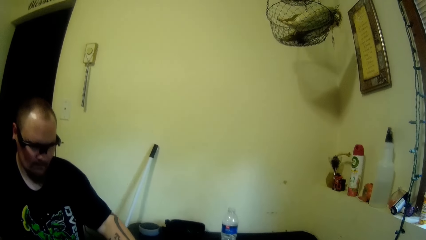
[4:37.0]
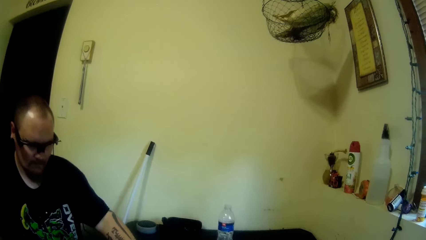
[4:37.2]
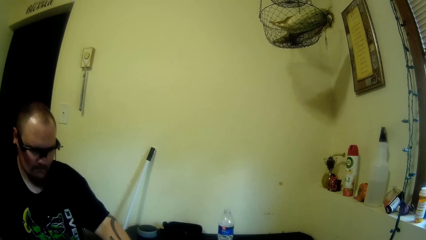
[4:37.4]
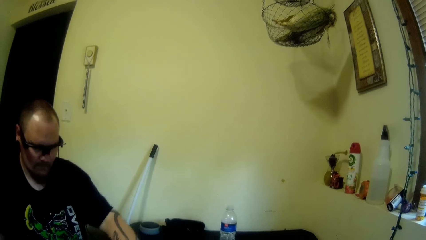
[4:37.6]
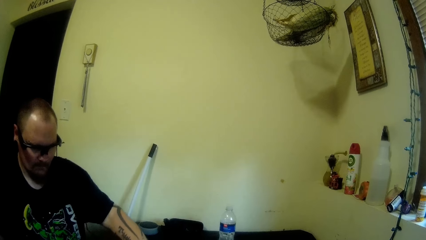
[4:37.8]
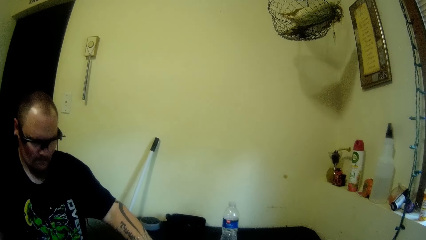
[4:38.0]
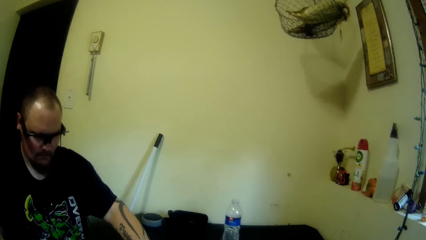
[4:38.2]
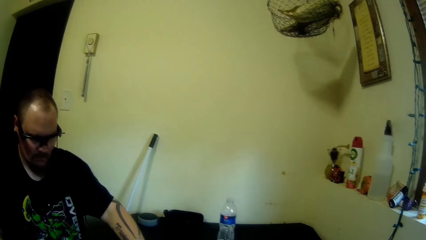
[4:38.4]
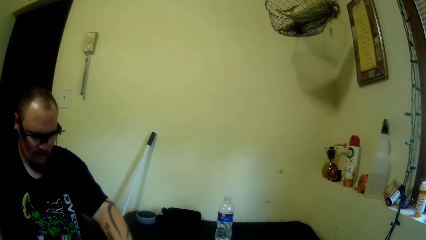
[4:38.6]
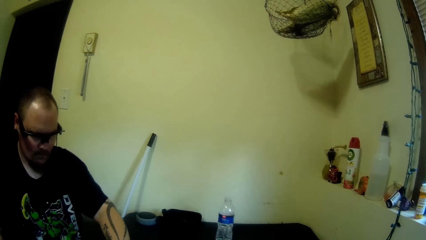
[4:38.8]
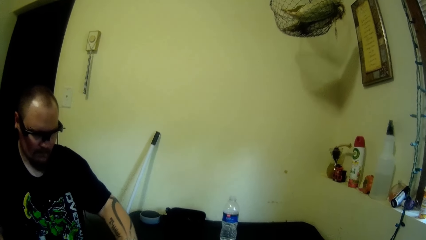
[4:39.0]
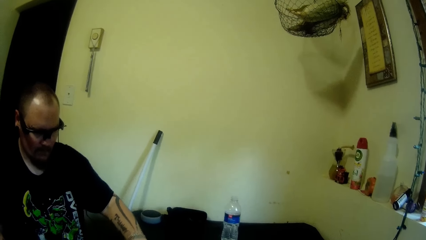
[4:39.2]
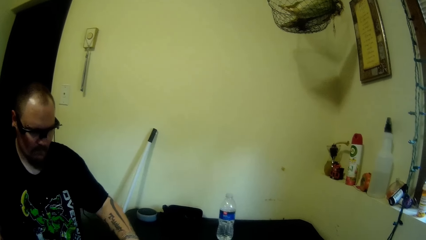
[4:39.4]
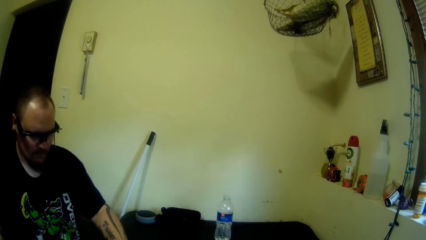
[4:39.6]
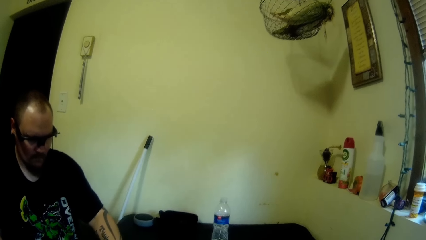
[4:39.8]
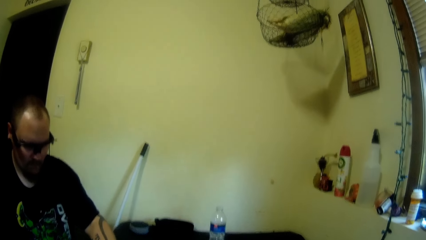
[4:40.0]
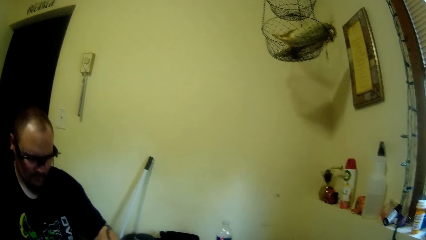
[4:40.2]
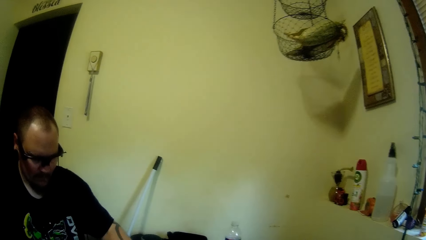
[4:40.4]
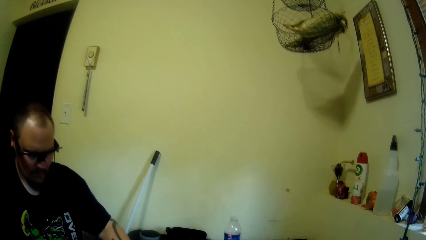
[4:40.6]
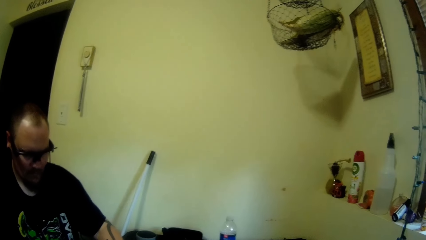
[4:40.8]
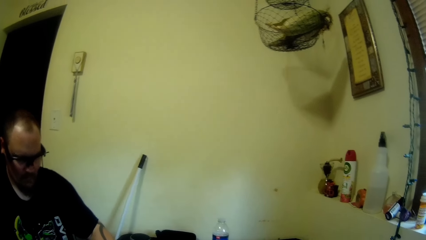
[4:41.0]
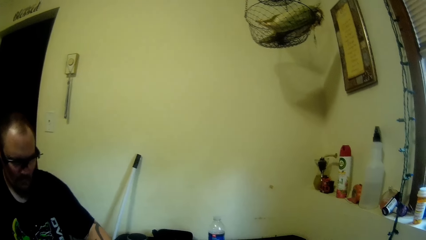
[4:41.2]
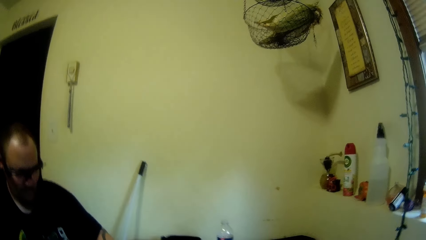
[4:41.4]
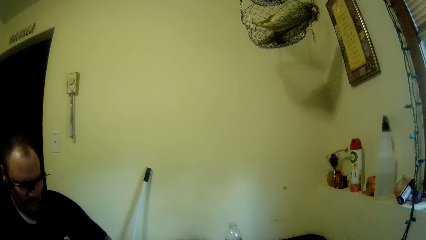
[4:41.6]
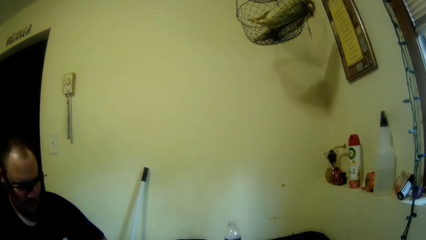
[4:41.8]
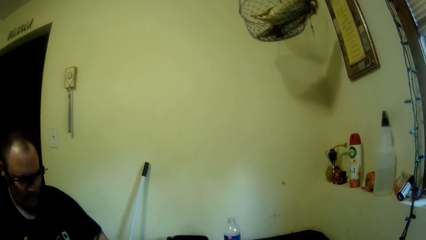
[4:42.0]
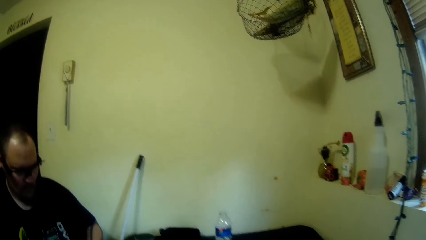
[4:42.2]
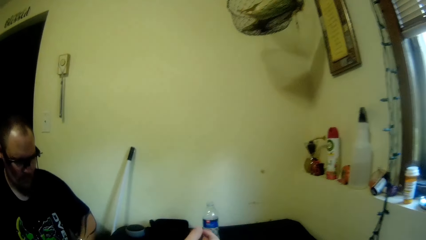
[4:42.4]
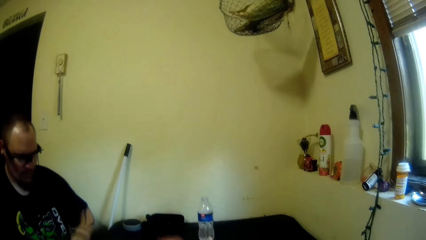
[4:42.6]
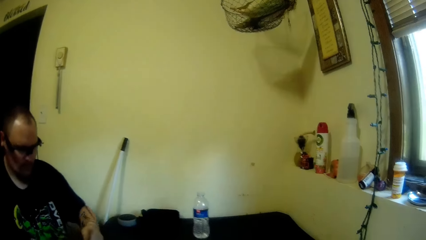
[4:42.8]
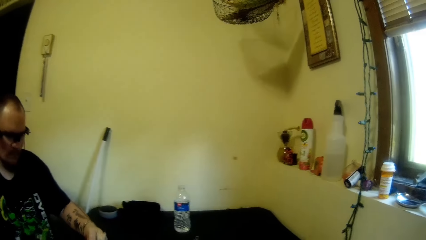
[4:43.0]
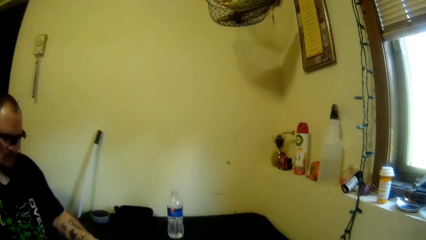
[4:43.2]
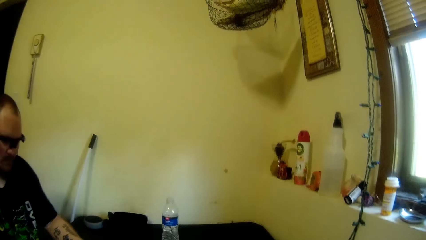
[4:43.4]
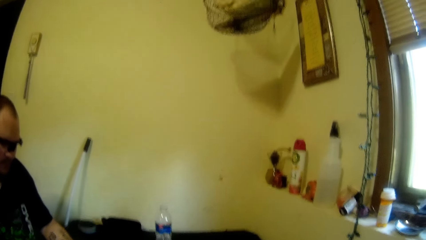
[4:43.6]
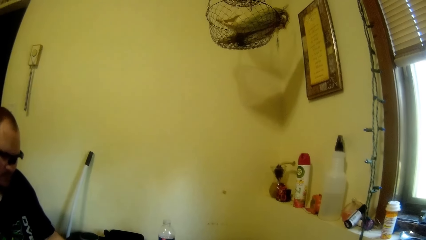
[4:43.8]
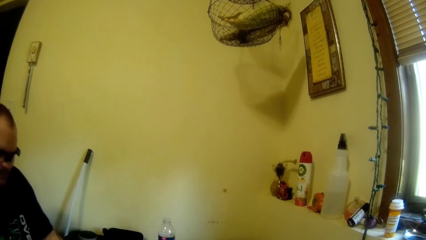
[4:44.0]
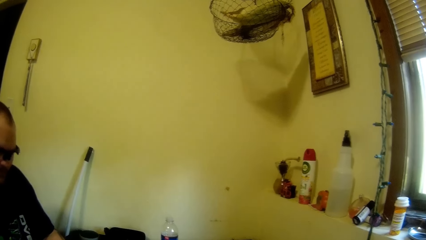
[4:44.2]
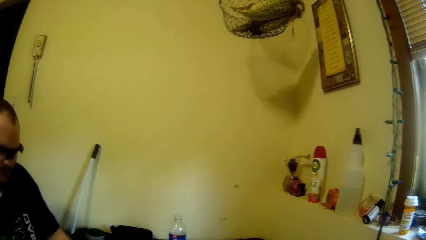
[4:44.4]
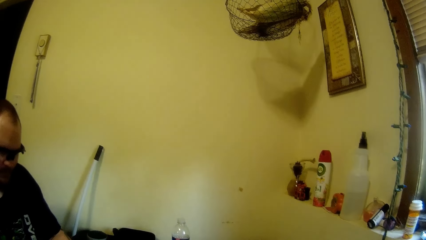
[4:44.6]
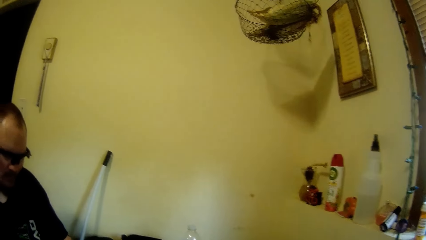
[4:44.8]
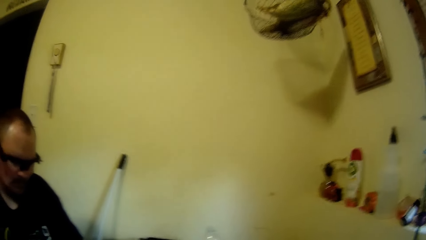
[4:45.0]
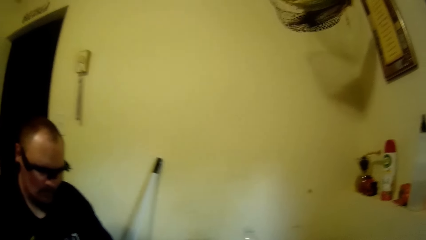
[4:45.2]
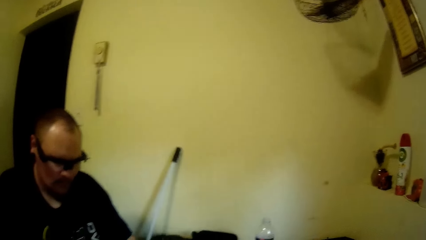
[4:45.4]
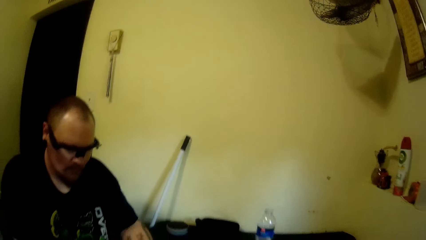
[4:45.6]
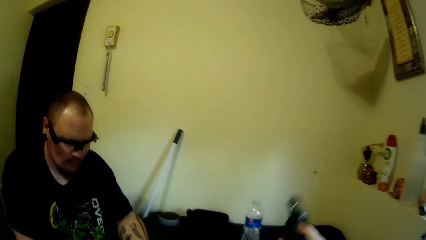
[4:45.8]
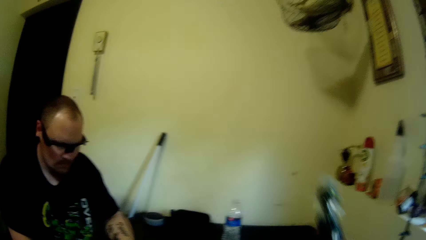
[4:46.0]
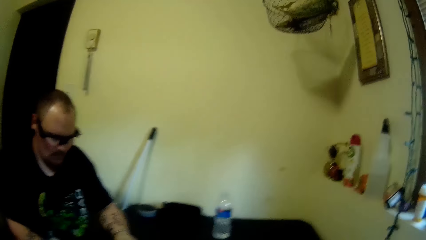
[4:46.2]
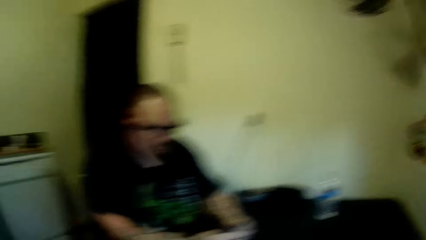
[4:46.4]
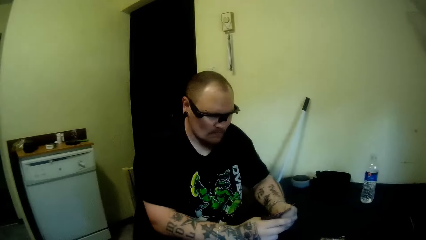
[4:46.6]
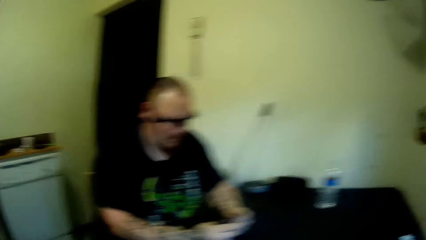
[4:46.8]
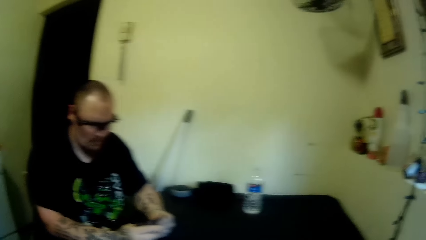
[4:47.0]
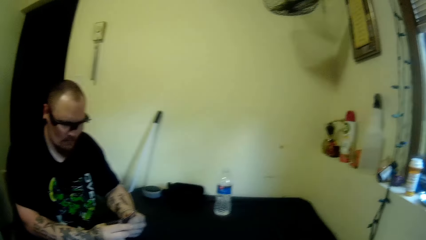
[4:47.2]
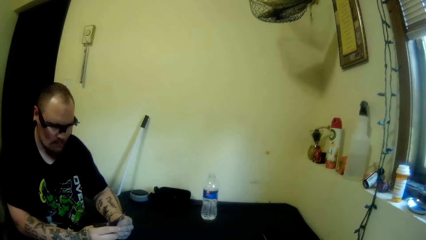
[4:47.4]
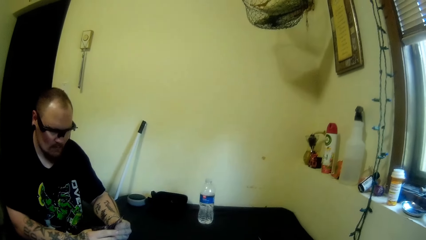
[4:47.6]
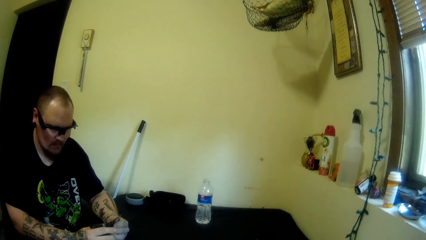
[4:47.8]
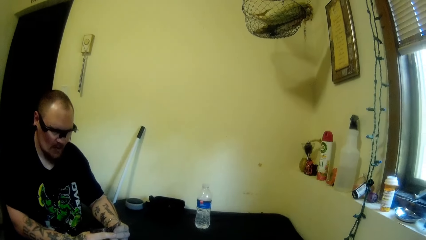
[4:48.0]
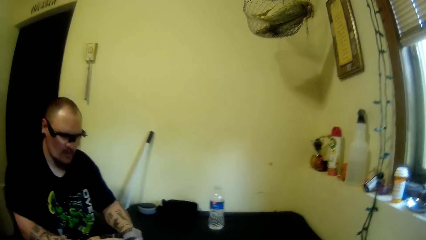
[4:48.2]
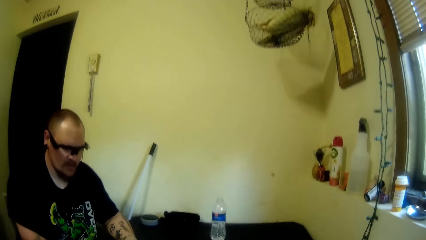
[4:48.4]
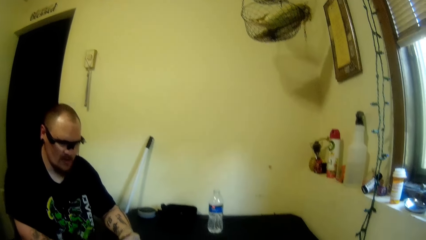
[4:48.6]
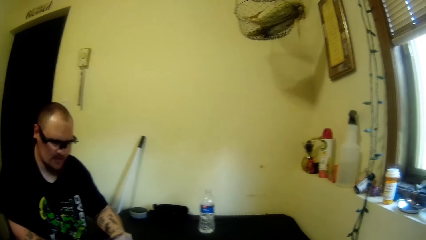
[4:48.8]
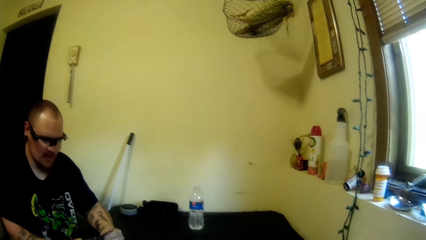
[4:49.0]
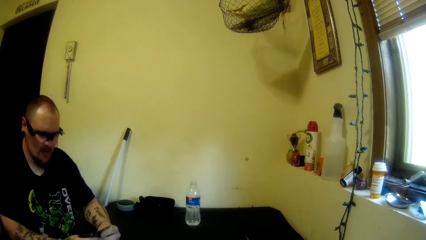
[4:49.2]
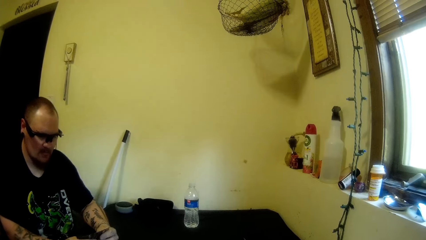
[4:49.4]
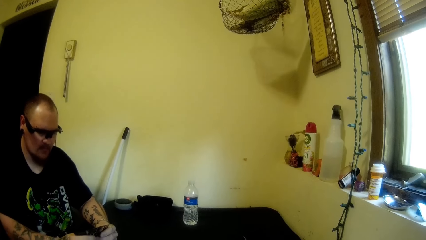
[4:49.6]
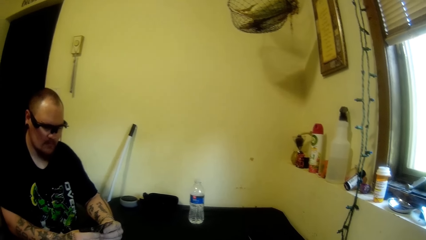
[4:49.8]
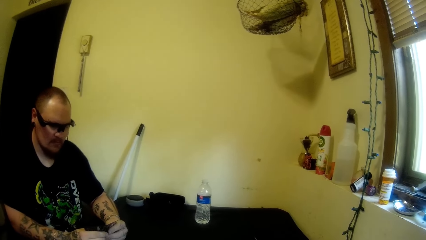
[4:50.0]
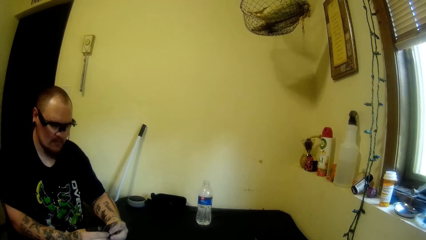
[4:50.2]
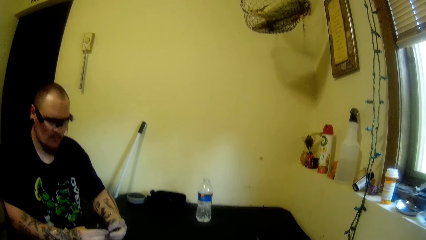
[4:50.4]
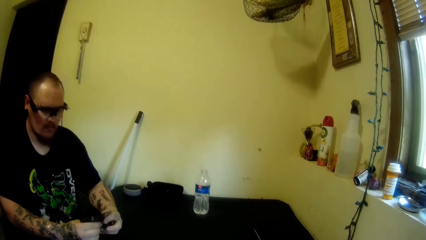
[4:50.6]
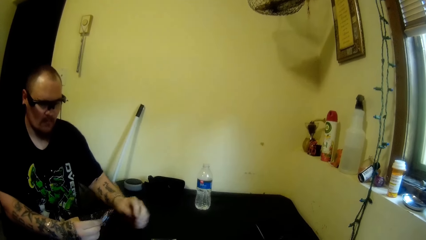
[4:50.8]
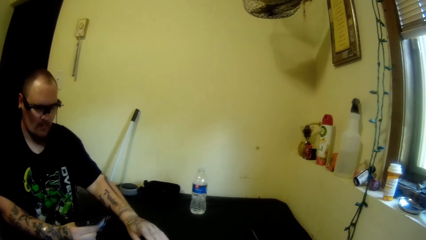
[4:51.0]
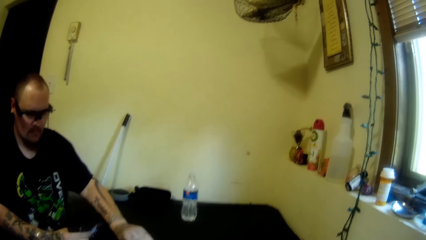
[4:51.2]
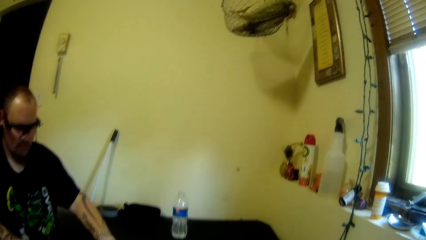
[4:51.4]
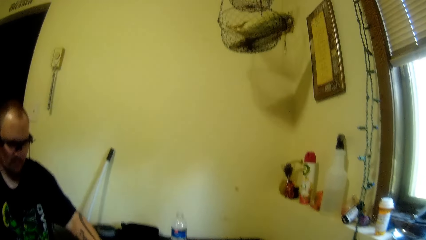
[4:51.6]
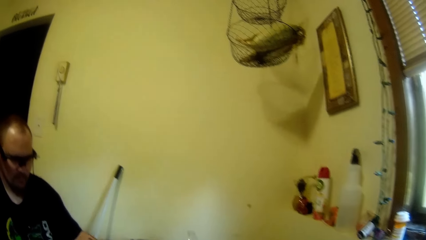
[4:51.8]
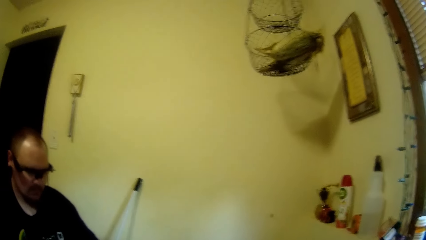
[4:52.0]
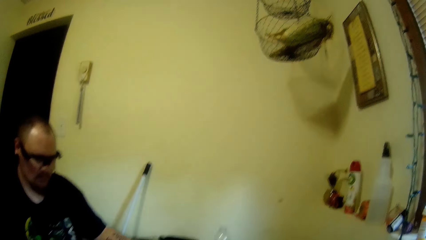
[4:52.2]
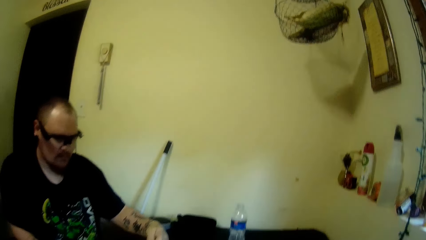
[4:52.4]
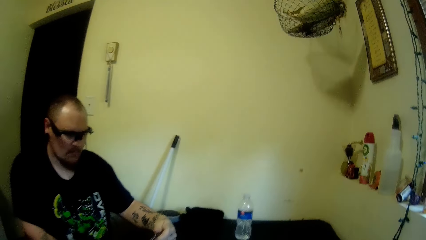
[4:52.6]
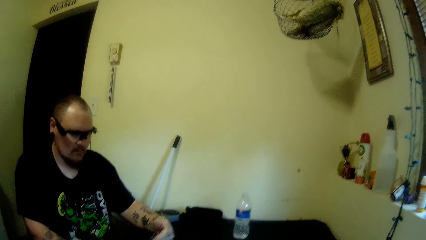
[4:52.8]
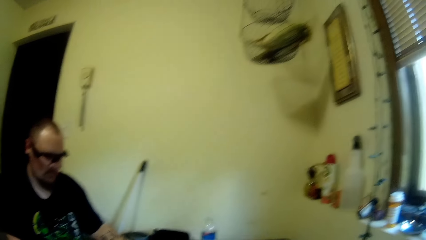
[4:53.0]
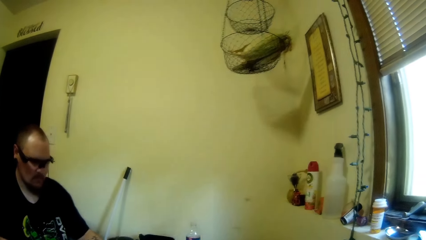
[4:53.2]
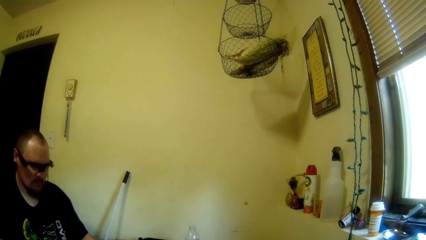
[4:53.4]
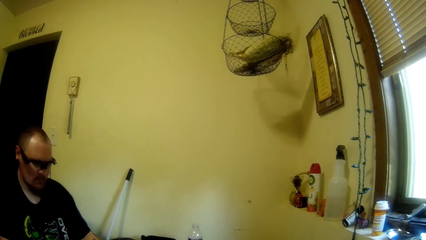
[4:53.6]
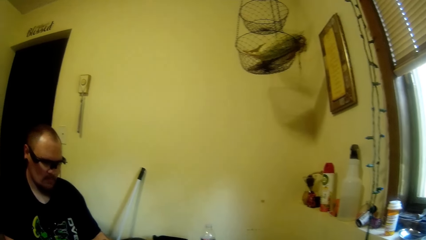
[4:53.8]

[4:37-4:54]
The camera wearer plays cards with a man. He holds playing cards. He picks a card or e-cigarette from the table with his right hand. The man stares at the cards in his hands. The man picks another card from the table with his left hand.
